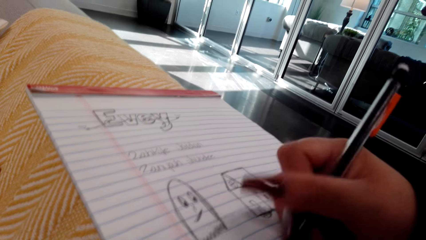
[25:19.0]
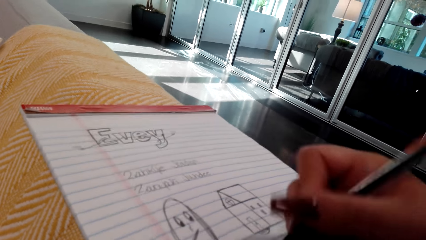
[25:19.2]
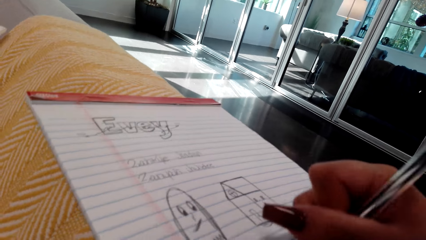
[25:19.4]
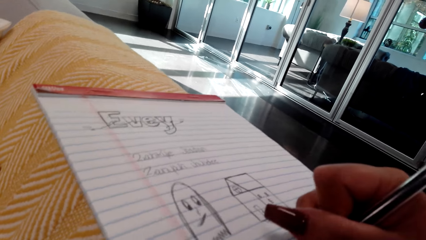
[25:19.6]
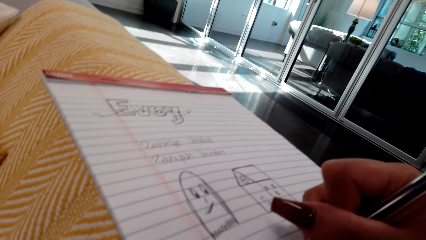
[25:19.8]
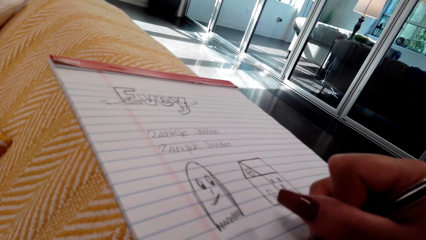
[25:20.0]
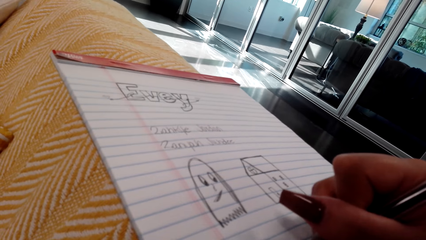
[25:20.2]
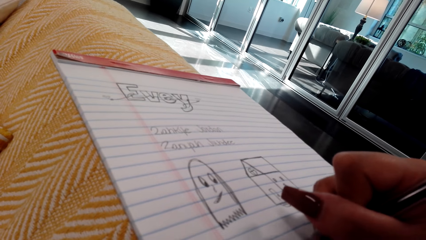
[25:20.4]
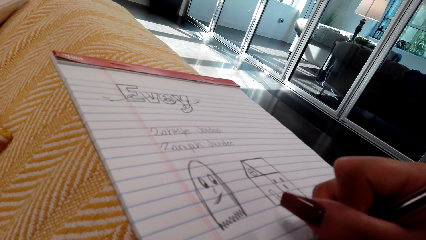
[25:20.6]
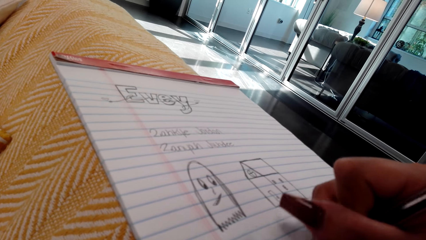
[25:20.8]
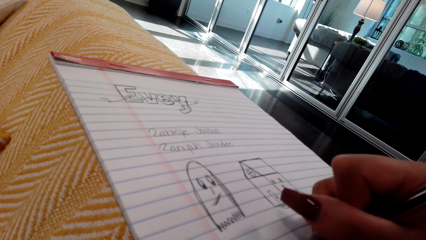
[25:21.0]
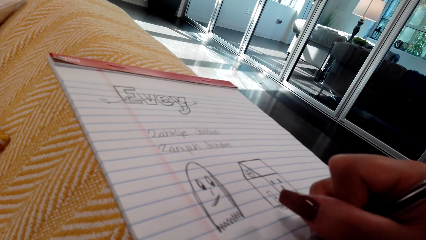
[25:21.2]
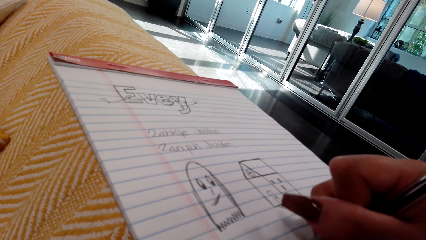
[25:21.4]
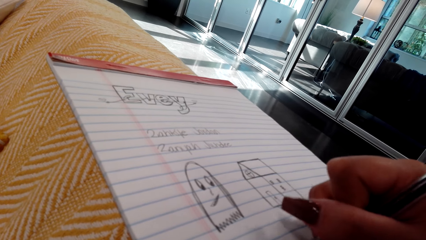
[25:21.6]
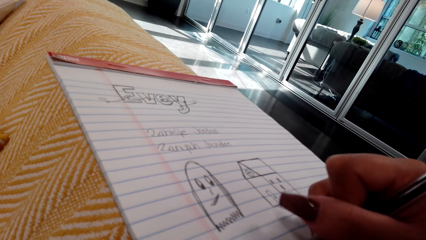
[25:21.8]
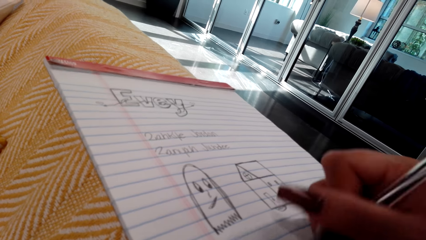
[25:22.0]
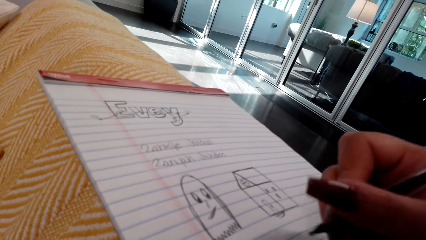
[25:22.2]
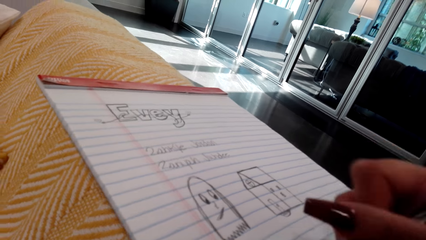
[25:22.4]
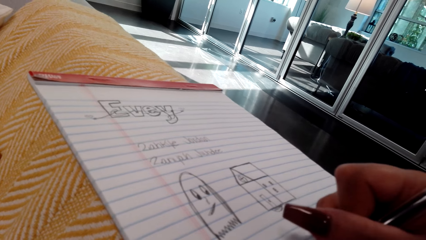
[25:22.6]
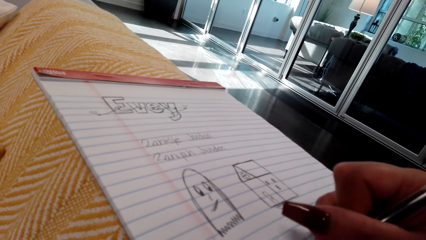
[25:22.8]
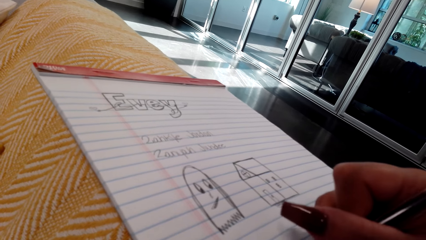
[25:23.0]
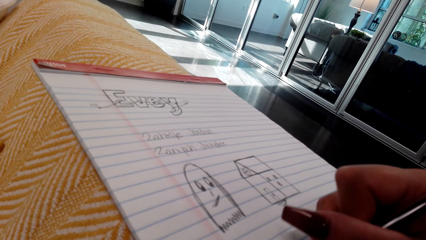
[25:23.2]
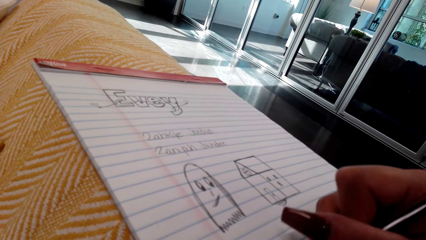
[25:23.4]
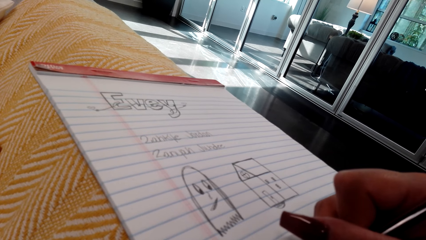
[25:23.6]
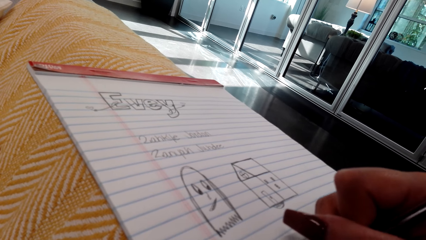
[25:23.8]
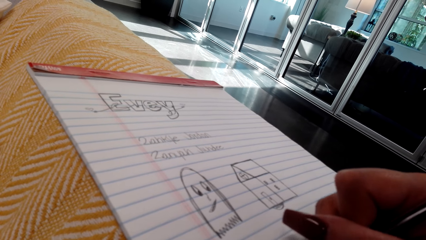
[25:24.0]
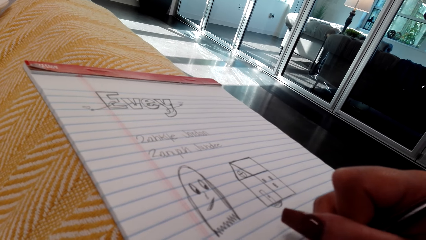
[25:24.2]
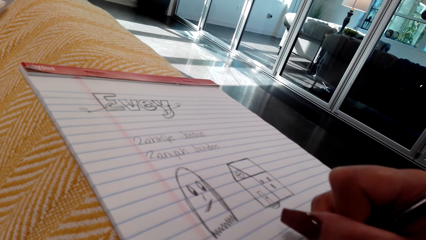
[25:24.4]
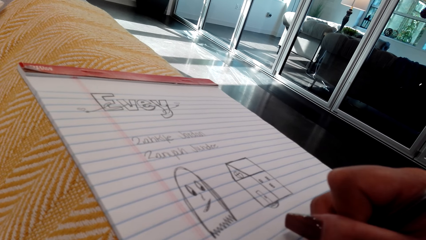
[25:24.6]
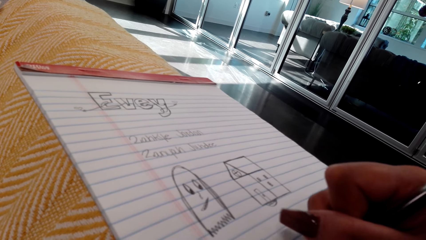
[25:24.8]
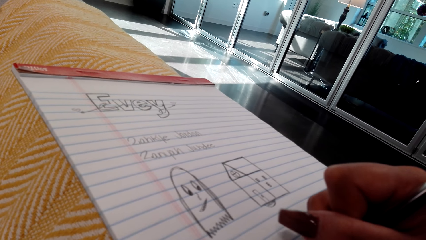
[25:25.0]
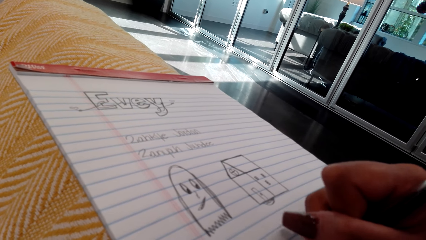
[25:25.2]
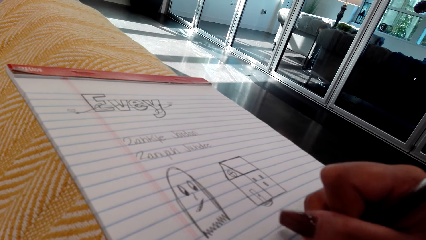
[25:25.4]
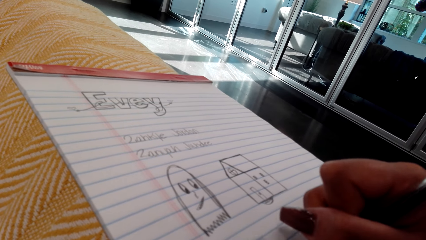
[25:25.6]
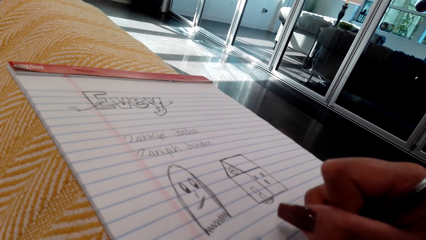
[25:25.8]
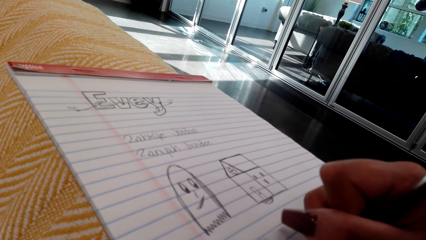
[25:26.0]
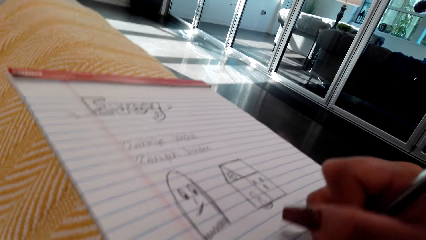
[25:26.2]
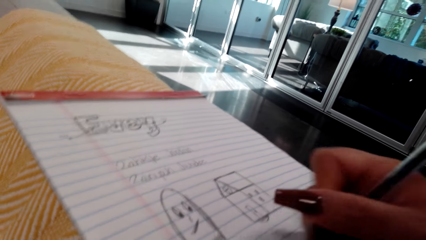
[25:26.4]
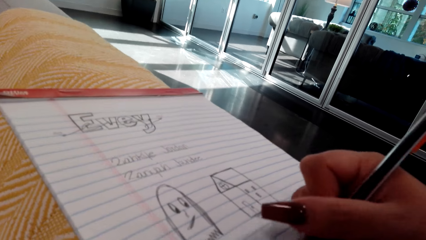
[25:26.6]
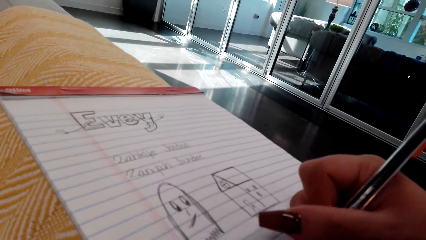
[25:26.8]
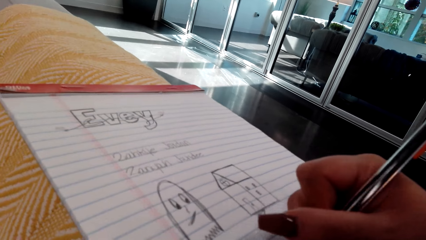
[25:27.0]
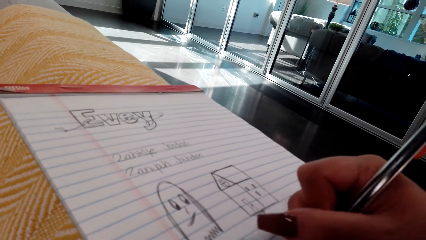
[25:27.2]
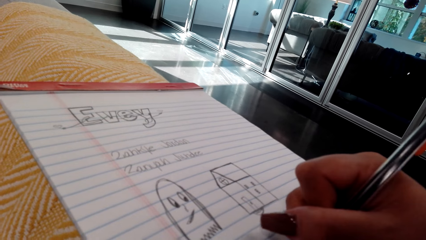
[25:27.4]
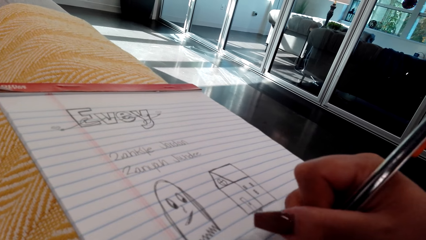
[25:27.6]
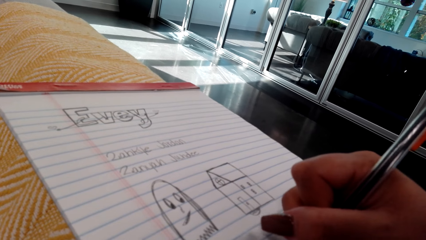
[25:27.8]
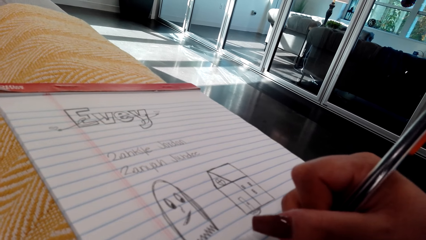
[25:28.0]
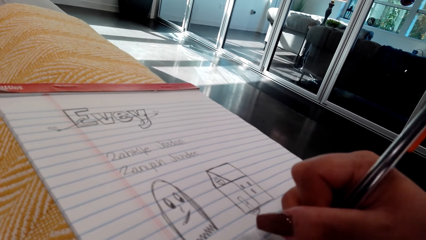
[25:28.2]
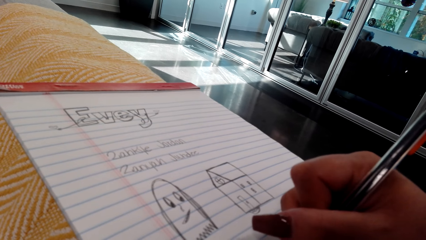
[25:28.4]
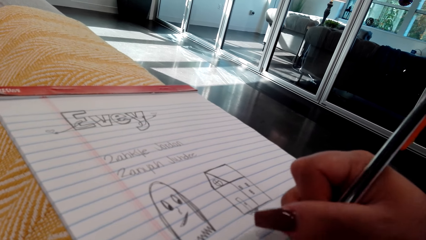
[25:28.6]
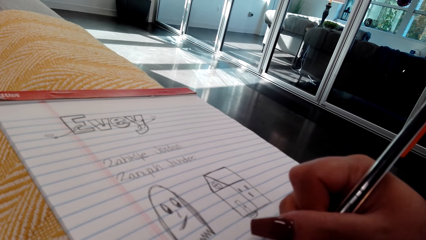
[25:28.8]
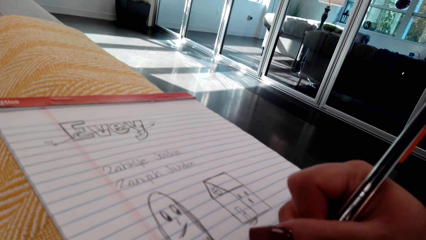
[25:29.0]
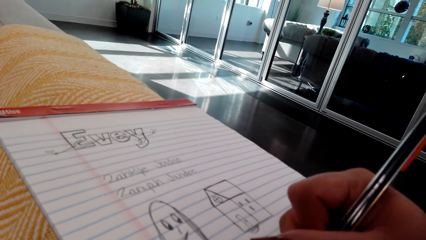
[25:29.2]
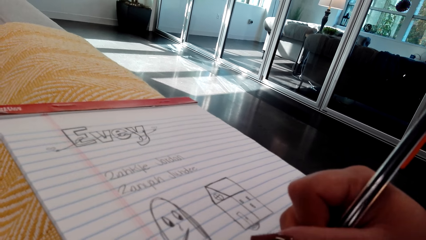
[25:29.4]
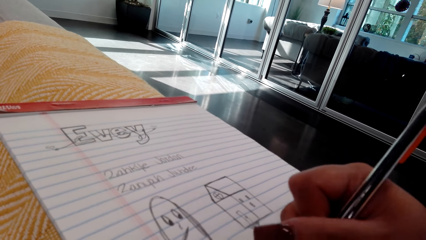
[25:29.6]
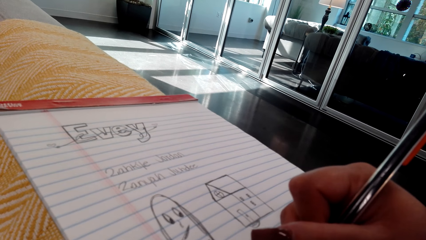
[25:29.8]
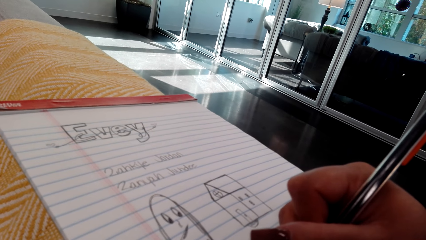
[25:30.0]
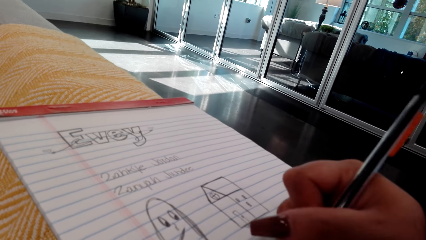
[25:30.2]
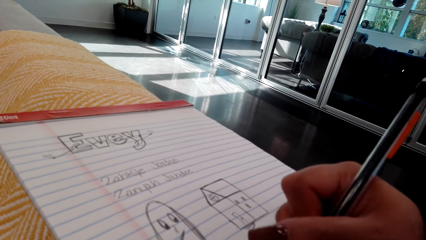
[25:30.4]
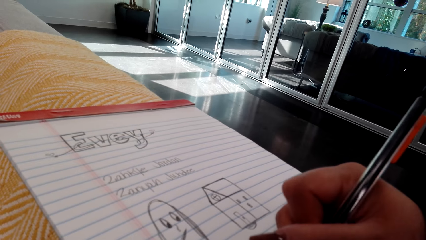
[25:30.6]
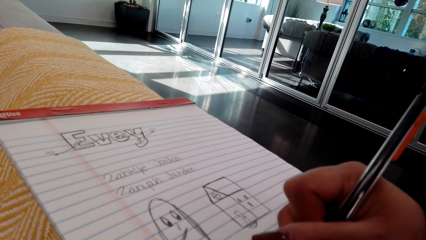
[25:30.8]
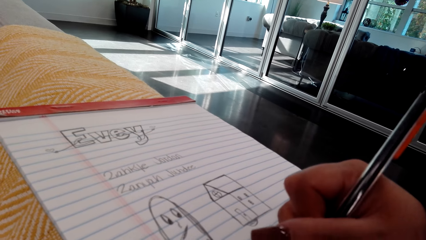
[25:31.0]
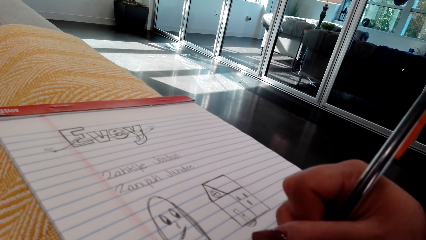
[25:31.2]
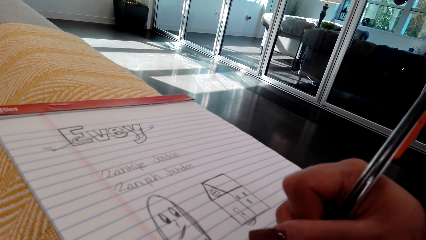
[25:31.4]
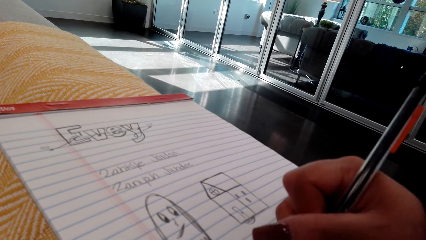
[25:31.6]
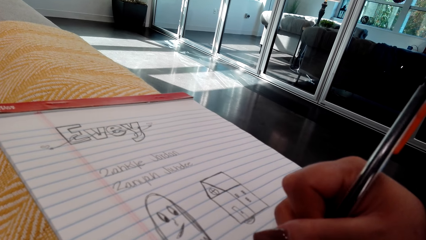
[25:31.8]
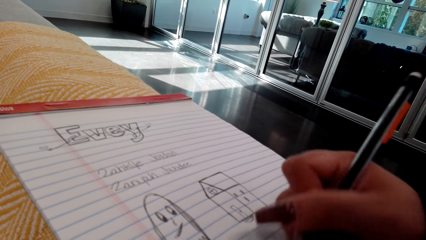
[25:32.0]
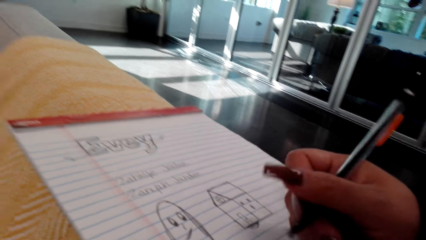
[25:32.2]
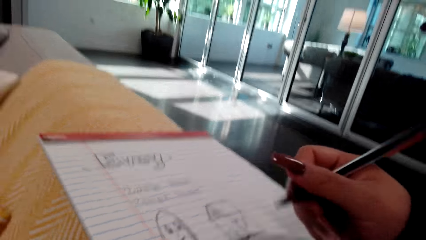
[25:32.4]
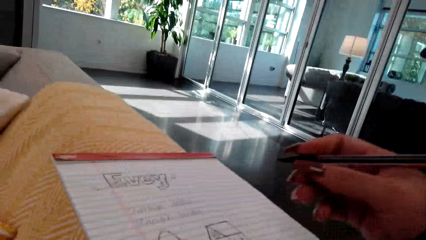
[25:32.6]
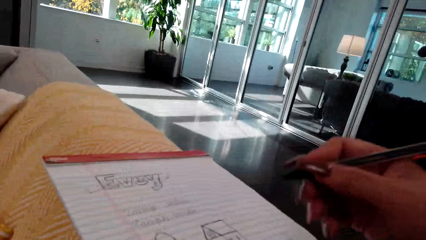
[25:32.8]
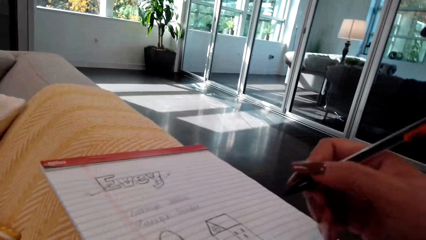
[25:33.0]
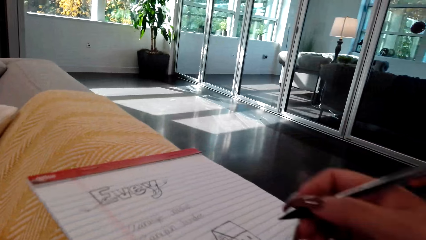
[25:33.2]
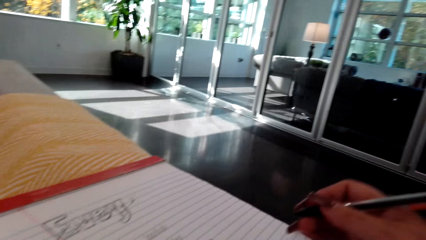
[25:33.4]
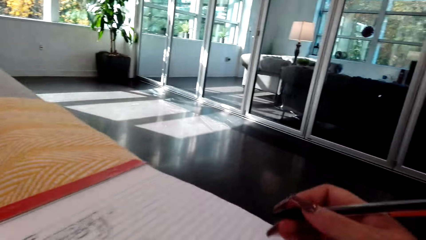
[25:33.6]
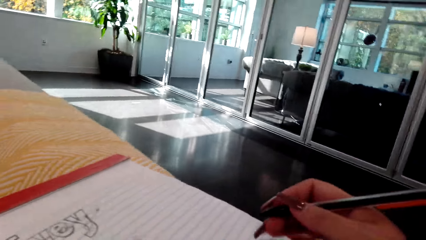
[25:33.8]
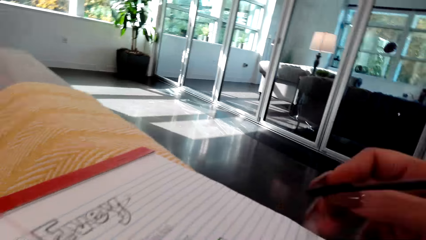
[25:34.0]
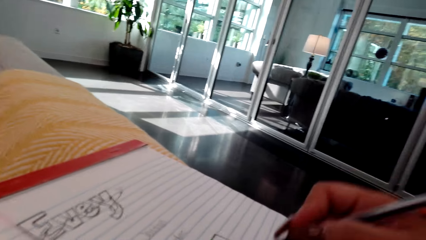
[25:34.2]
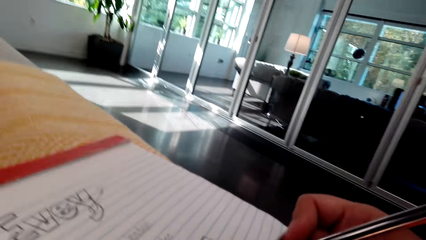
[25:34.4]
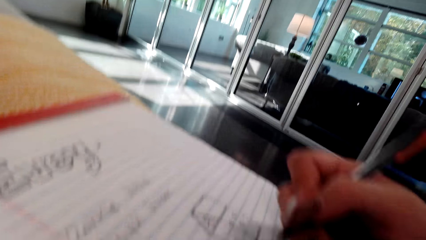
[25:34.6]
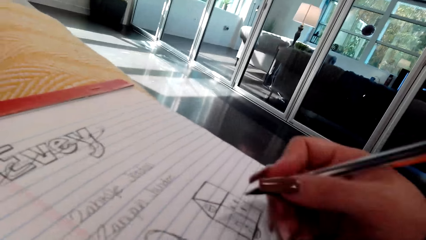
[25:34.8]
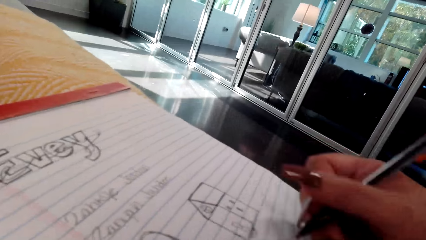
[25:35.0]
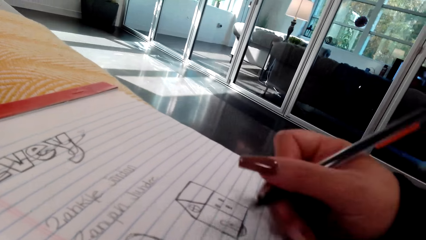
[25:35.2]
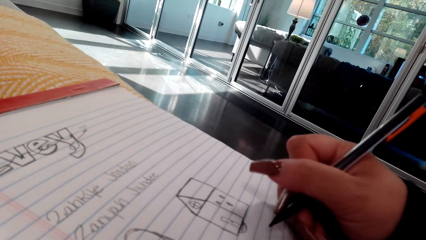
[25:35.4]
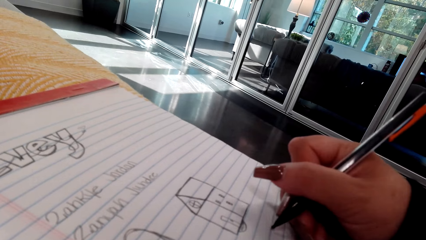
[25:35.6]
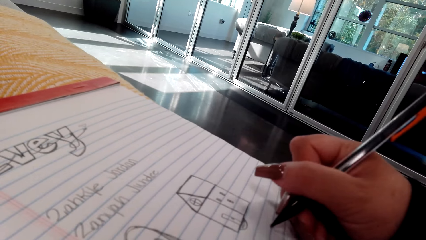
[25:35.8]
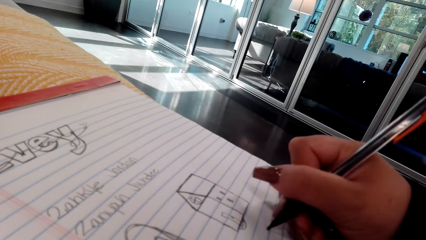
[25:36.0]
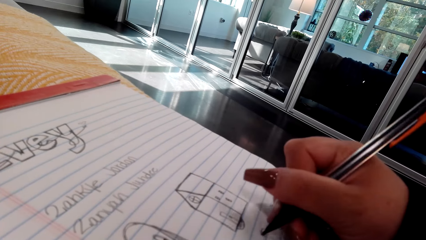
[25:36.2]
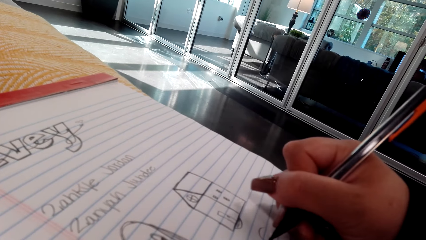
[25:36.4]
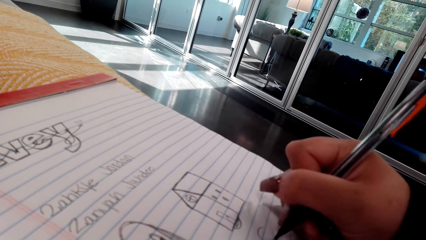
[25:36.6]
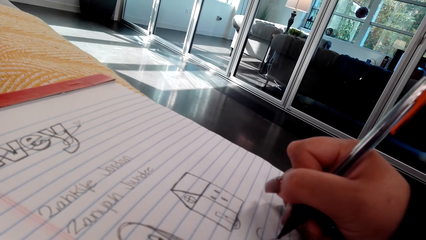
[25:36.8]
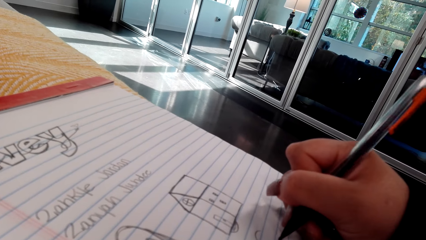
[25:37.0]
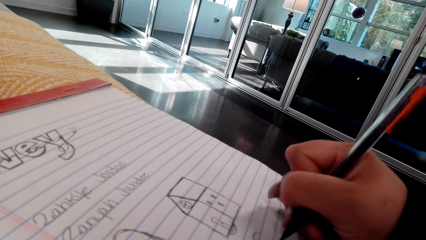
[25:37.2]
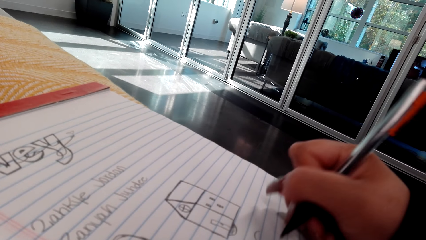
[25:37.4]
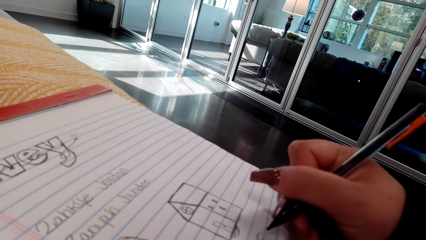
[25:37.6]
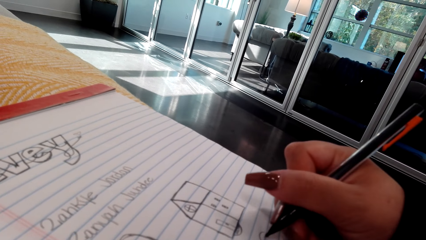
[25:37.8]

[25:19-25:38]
The camera wearer holds the pen. They draw on the book.
